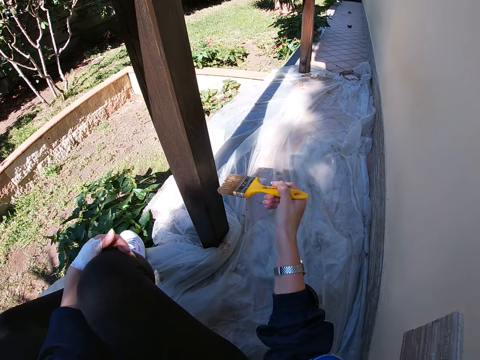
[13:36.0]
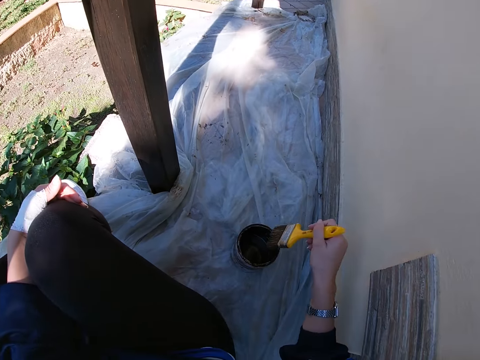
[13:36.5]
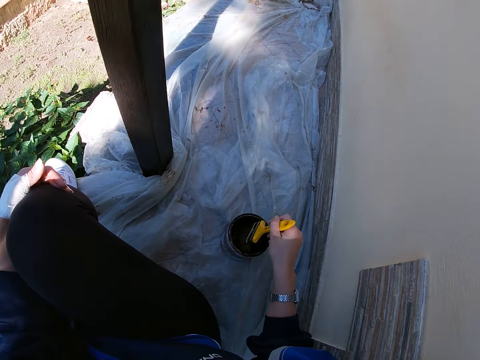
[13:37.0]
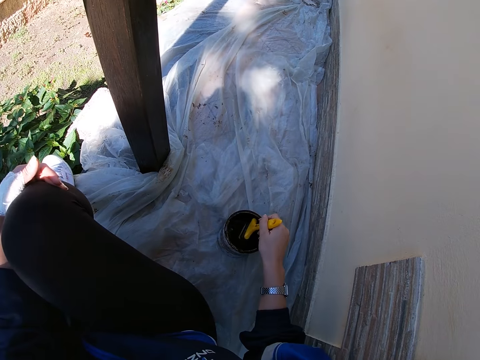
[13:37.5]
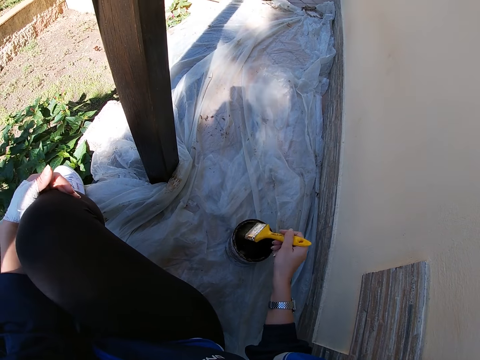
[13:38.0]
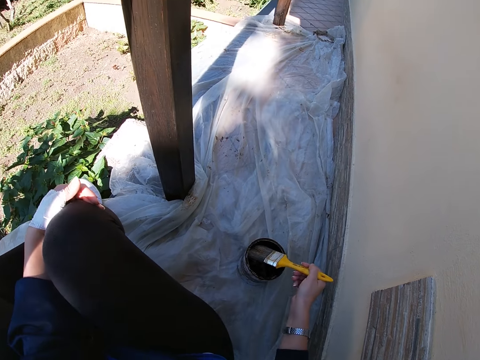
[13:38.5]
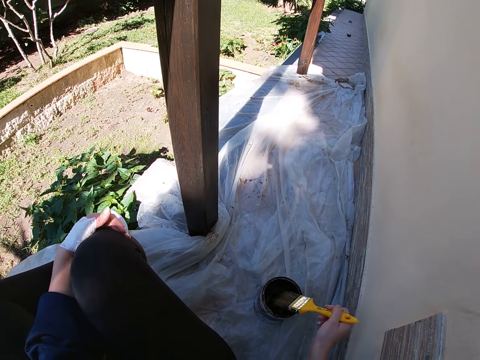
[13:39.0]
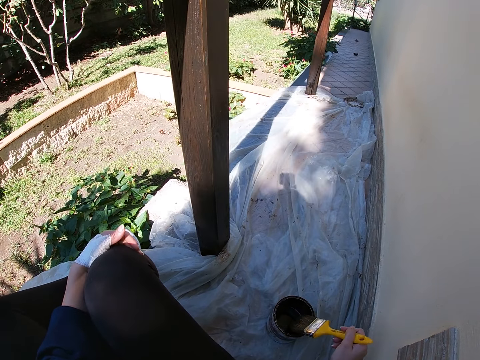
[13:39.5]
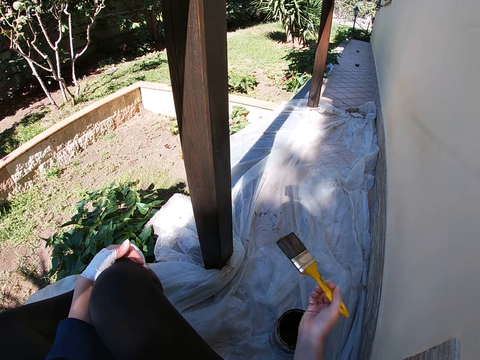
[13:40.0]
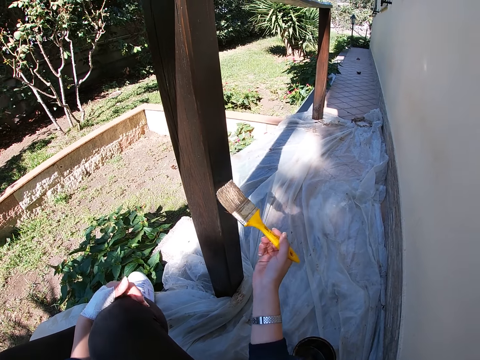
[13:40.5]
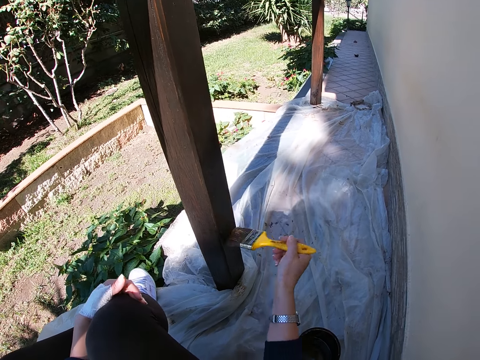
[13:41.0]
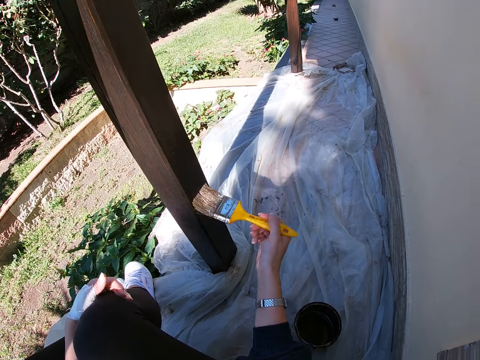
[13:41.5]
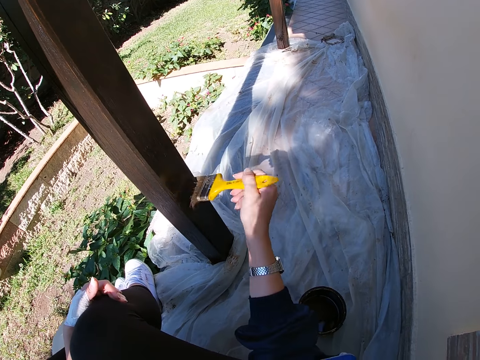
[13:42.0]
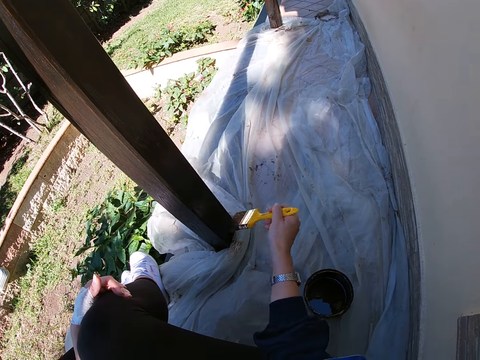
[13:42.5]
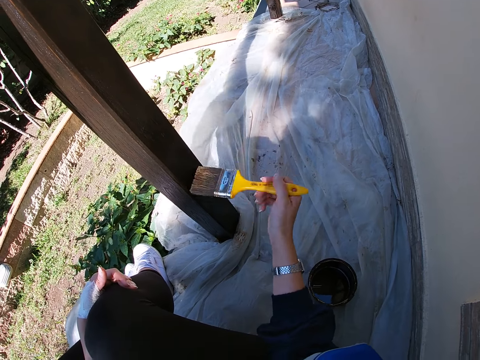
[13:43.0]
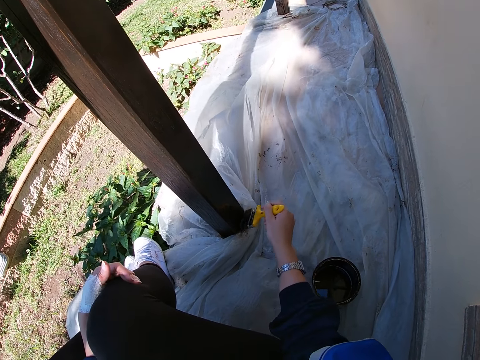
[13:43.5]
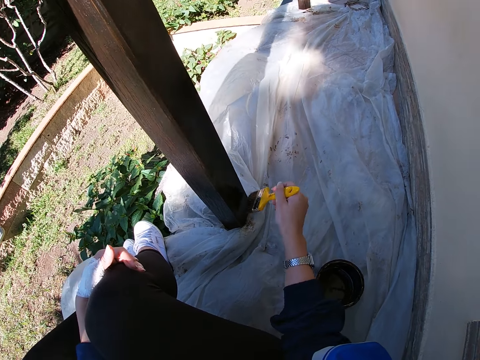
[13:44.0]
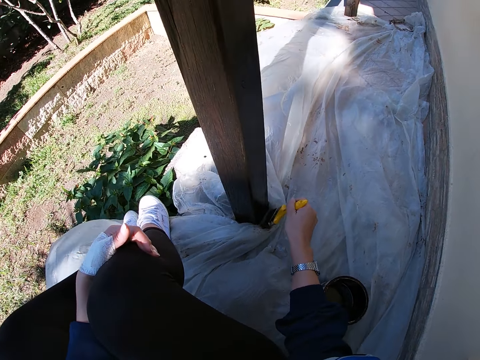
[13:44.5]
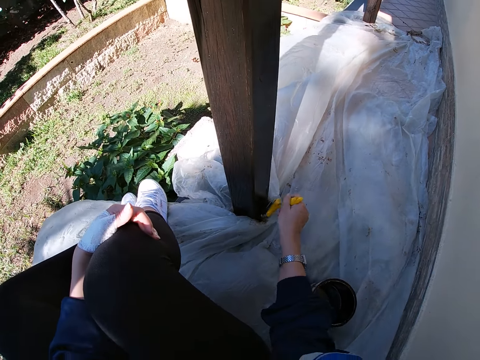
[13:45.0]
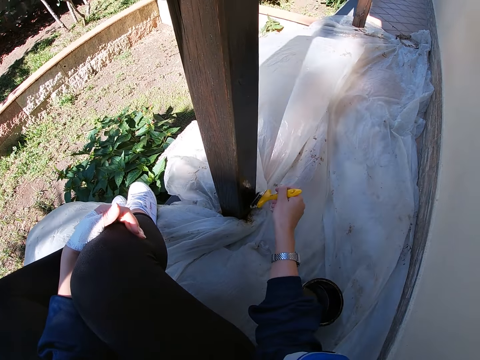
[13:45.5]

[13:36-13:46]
The camera wearer takes some paint from the paint can with the paint brush. They paint the pole with the paint brush.

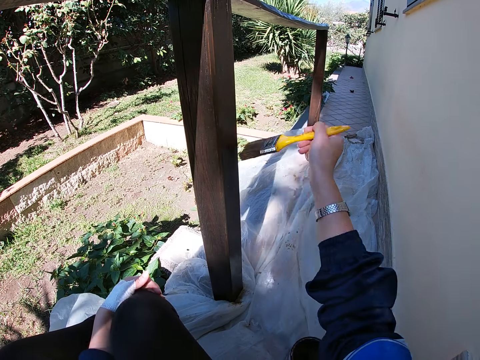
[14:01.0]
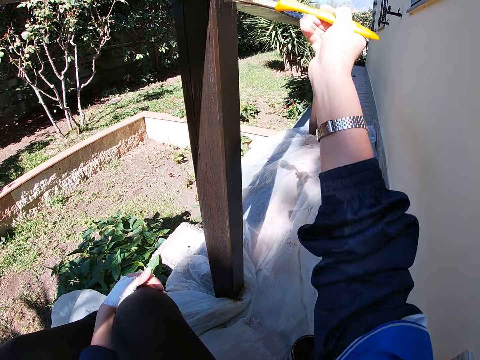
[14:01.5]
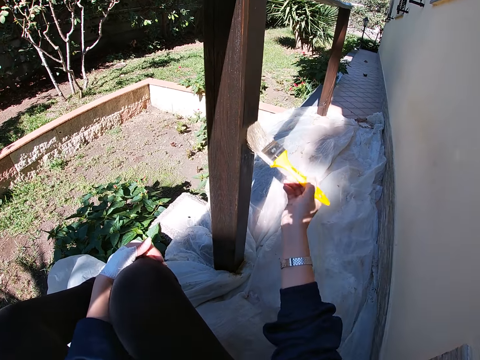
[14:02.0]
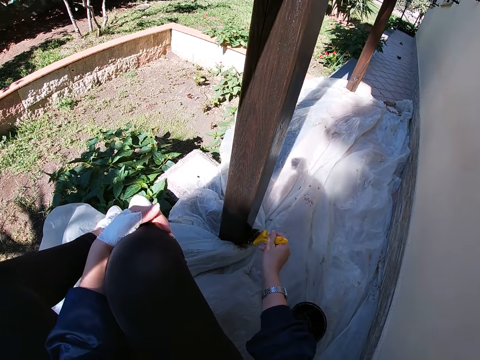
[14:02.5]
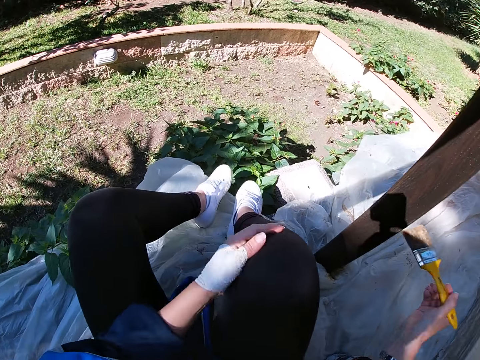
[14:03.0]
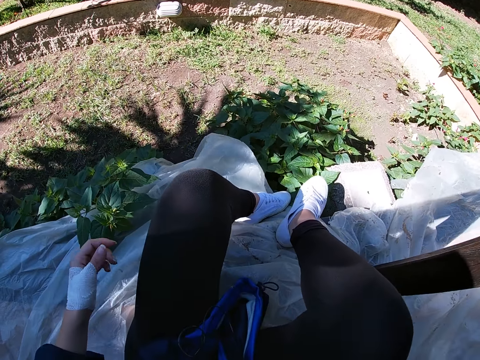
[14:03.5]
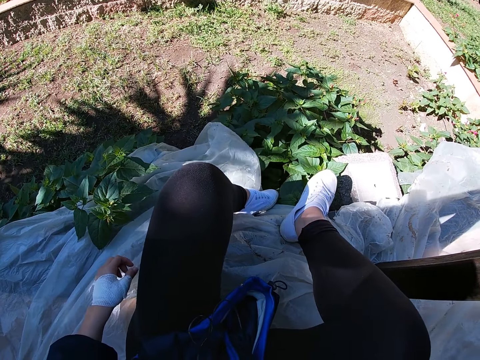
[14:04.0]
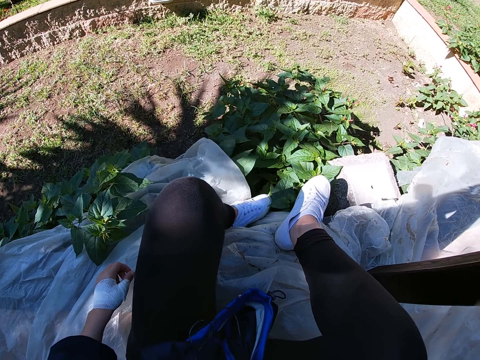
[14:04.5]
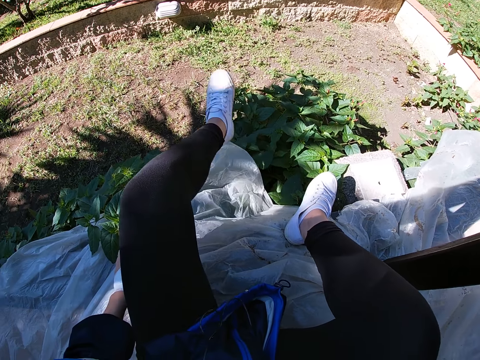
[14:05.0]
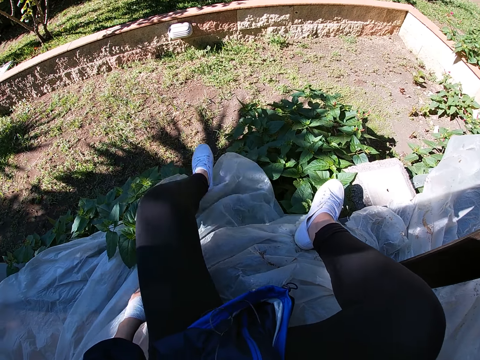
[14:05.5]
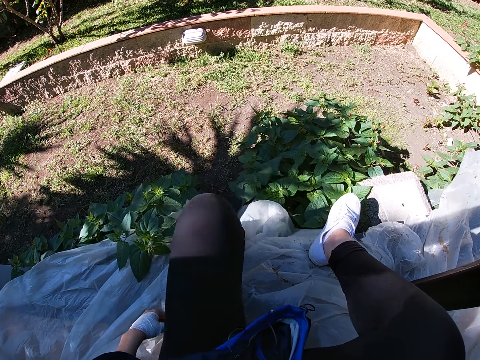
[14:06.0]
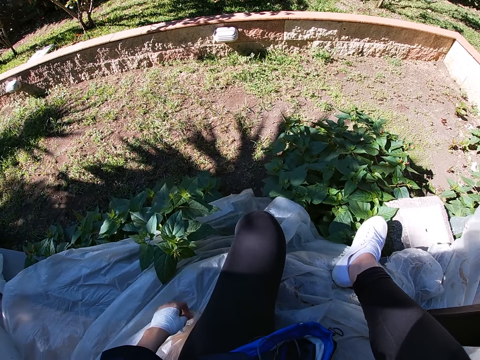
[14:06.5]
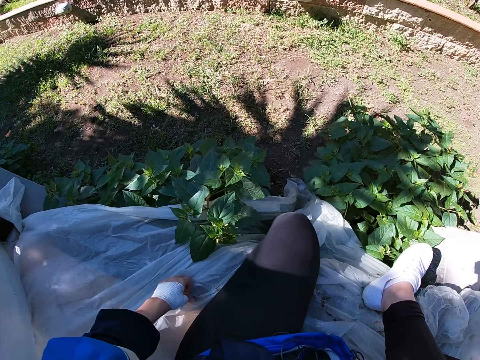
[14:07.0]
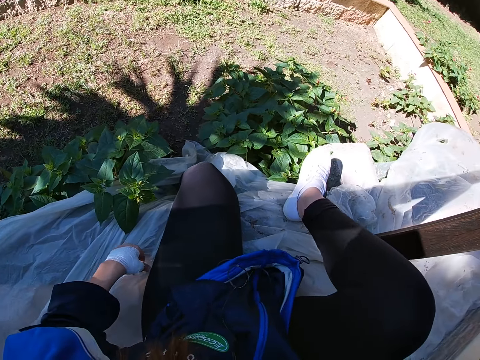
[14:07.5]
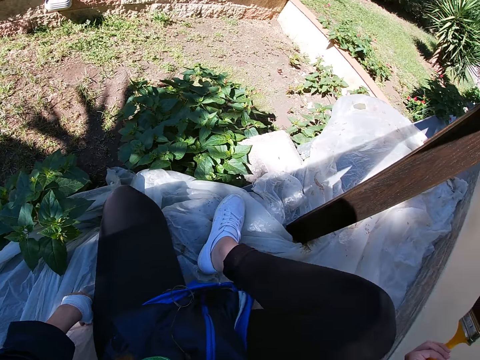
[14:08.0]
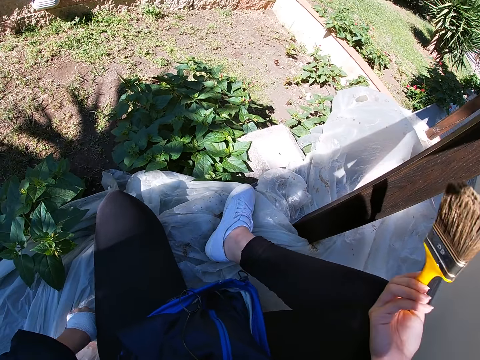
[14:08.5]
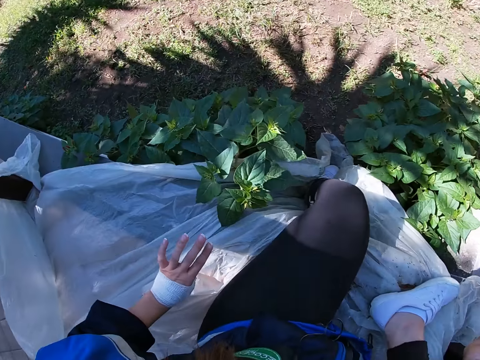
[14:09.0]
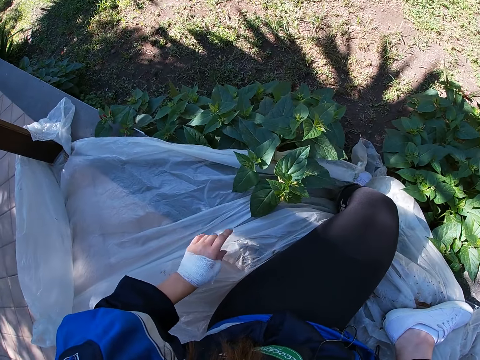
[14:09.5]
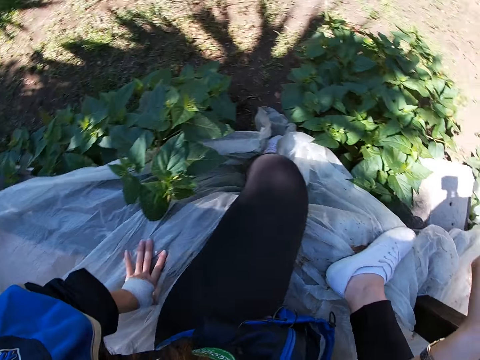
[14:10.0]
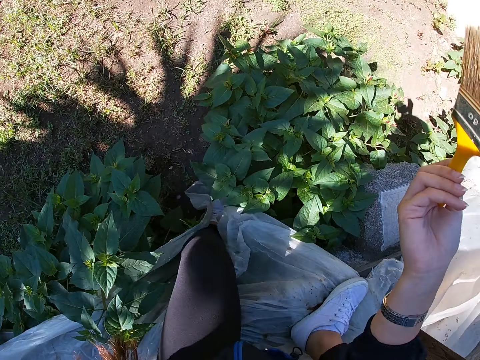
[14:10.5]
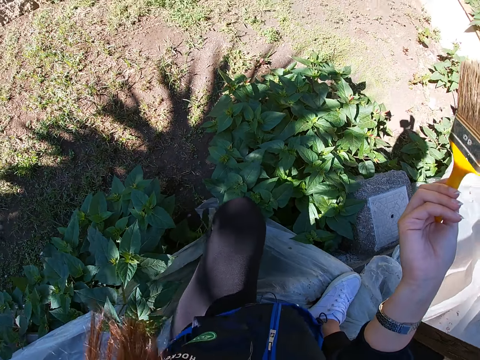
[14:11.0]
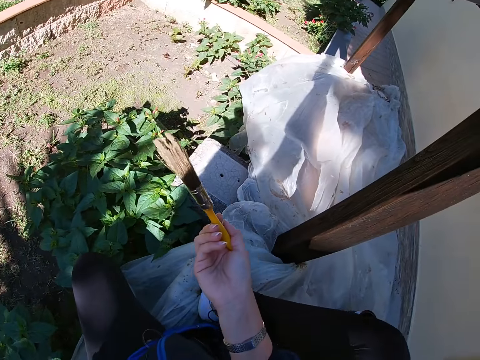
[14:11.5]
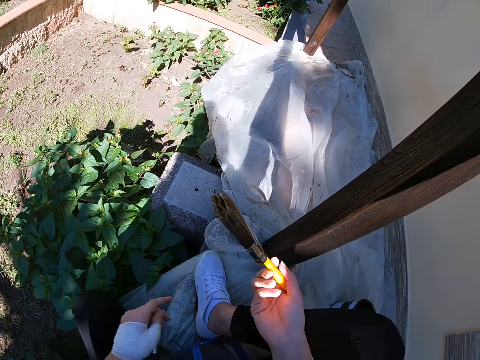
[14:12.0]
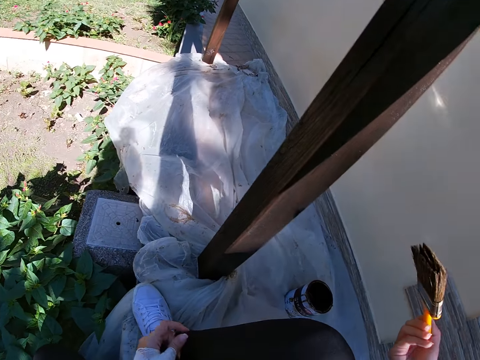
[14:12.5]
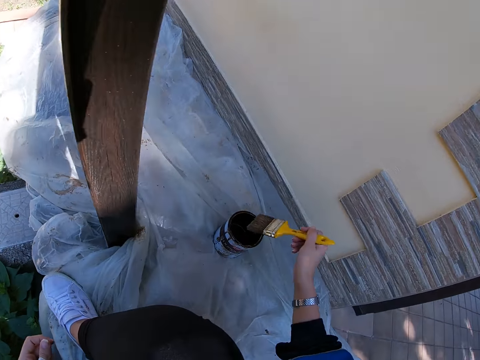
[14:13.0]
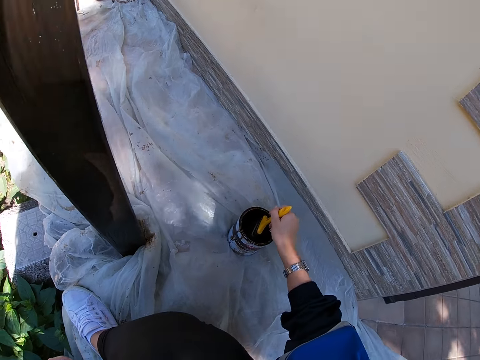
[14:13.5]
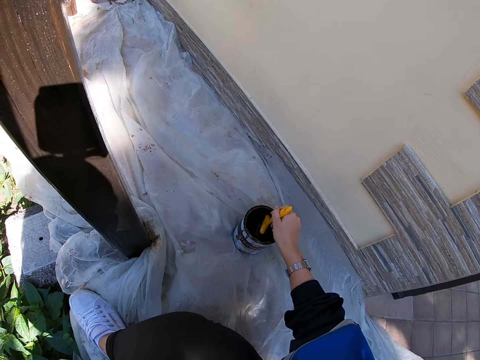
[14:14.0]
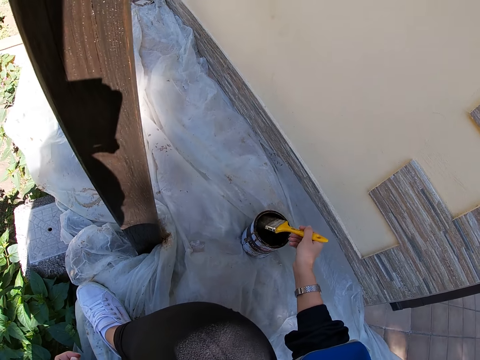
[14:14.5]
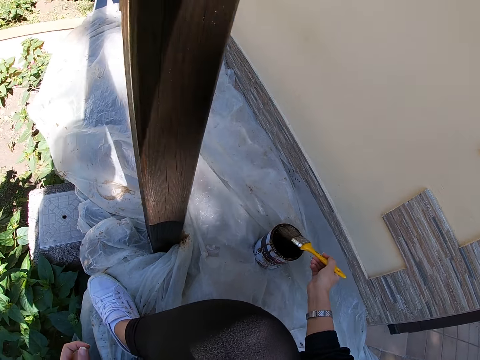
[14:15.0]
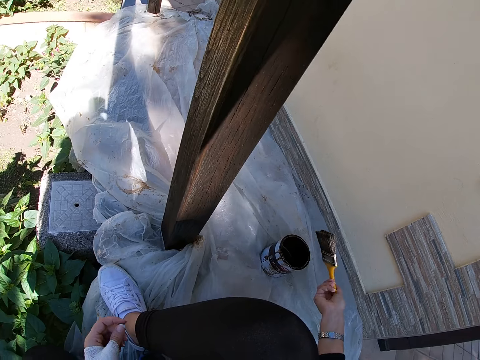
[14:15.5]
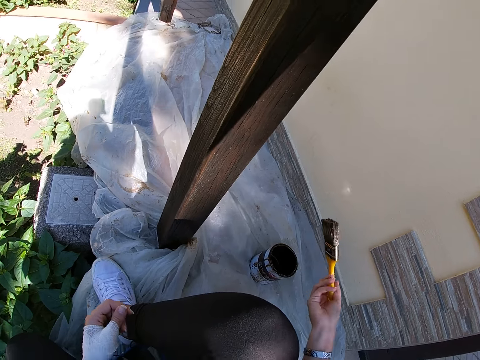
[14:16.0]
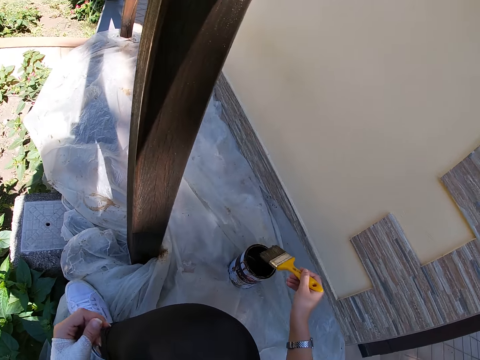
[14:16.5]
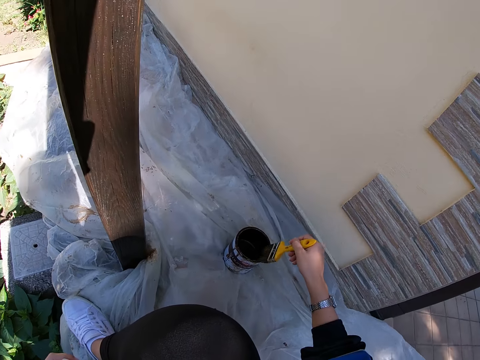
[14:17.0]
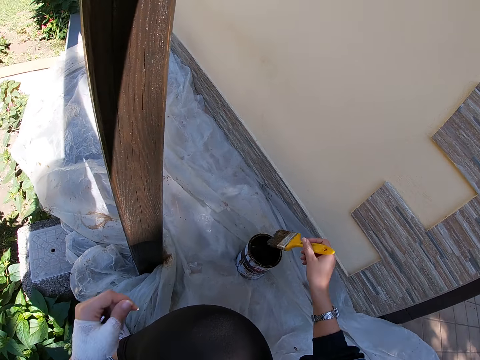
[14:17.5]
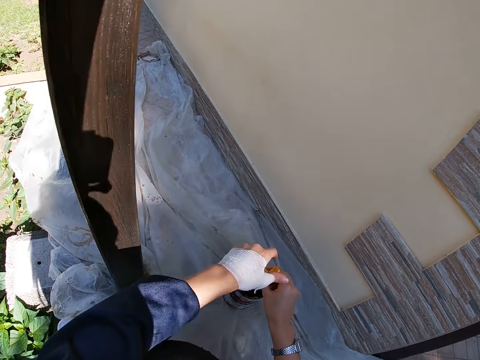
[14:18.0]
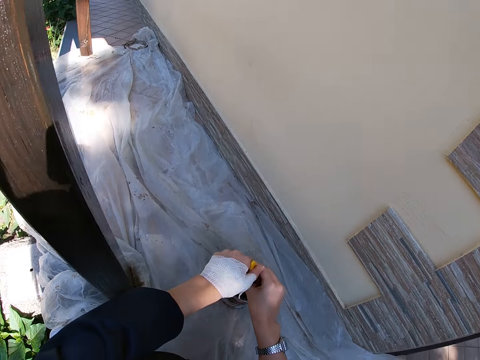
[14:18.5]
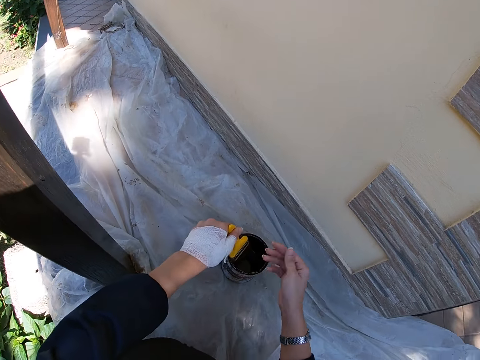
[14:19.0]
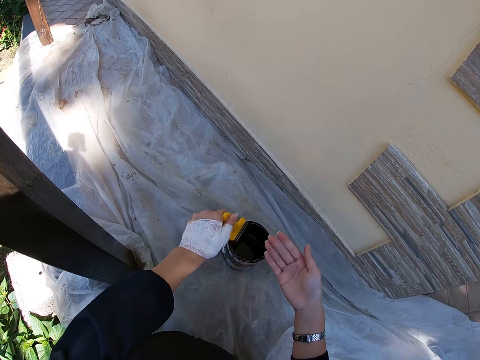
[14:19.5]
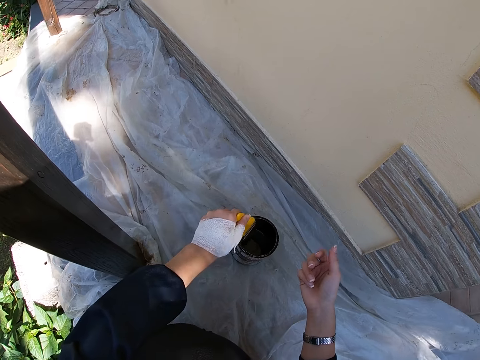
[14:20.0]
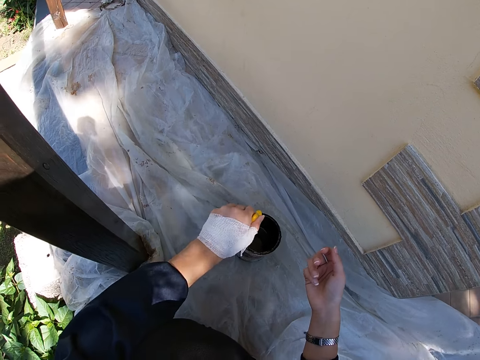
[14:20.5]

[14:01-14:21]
The camera wearer stops painting the balcony rail. She puts her leg on the polythene paper. She adjusts her legs. She cleans her left hand on the nylon on the balcony floor. She moves forward and sits on the floor. She takes some paint from the paint can with the paint brush. She lifts up the paint brush. She draws paint from the paint can with the paint brush. She passes the paint brush from her right hand to her left hand.
